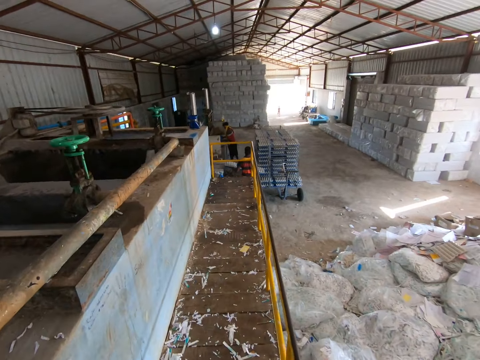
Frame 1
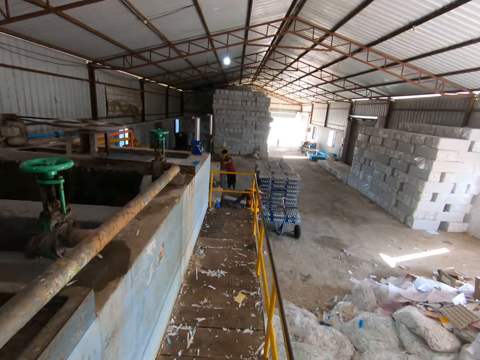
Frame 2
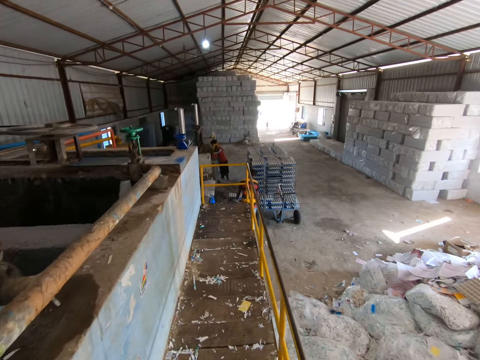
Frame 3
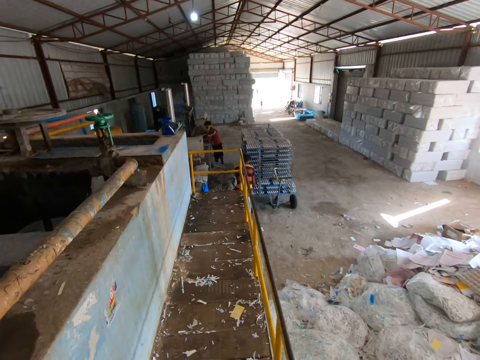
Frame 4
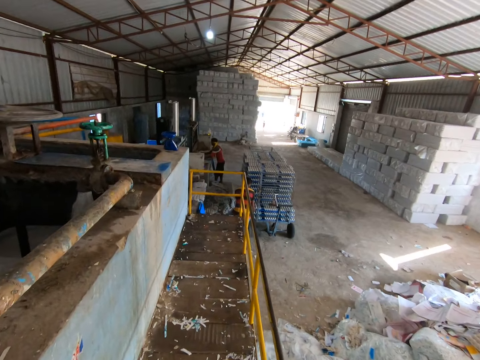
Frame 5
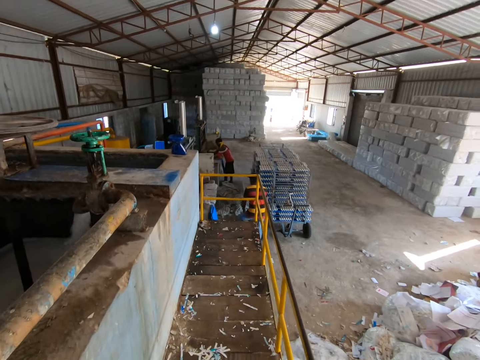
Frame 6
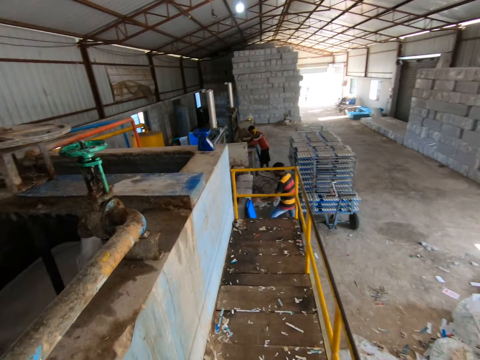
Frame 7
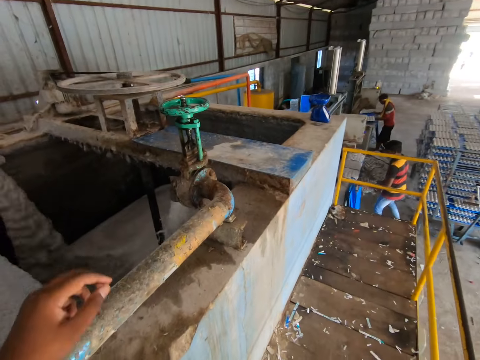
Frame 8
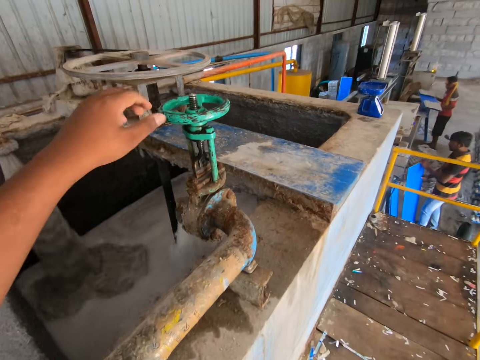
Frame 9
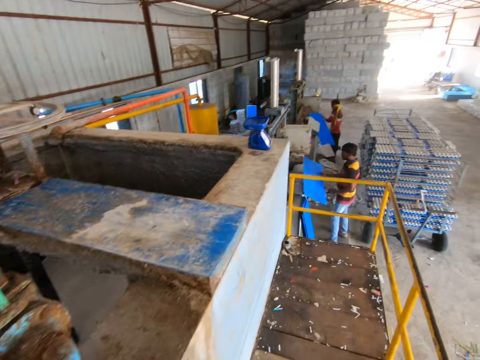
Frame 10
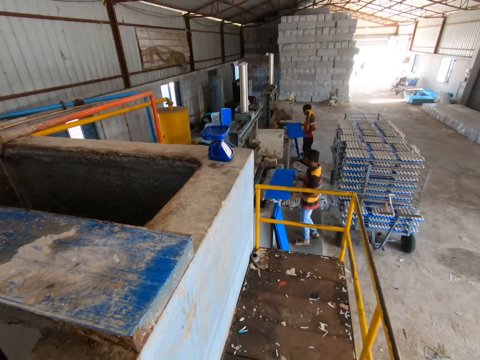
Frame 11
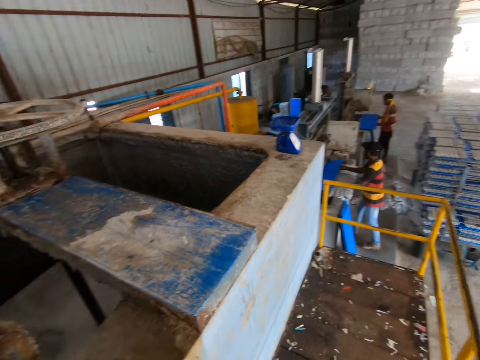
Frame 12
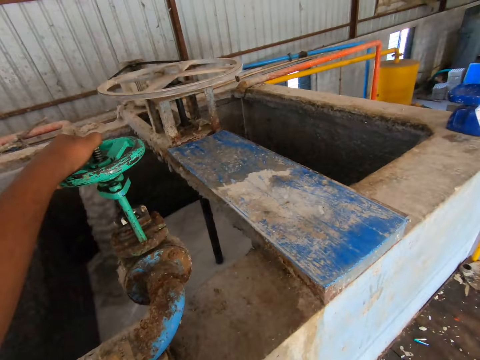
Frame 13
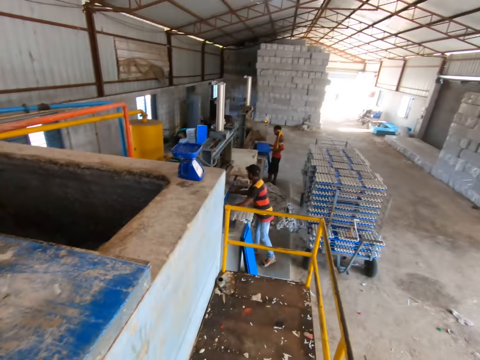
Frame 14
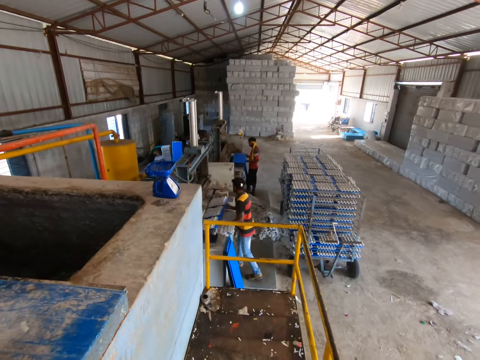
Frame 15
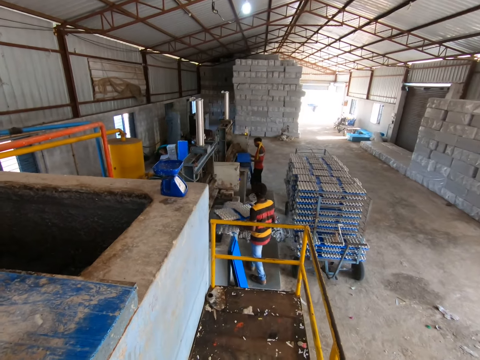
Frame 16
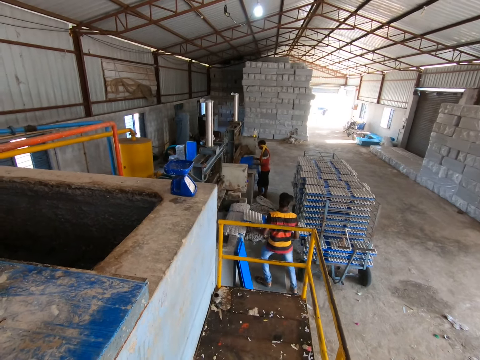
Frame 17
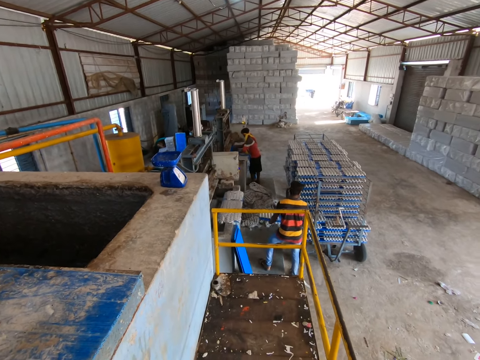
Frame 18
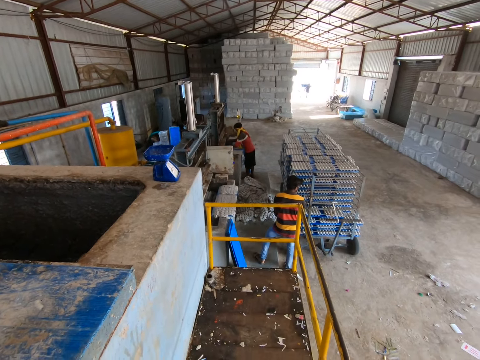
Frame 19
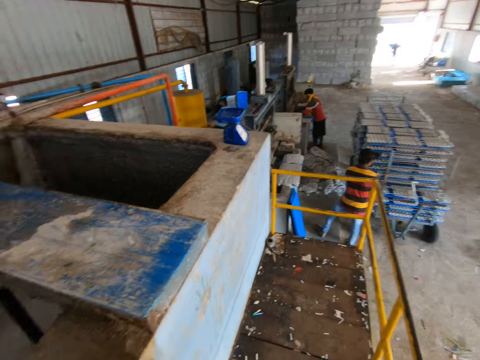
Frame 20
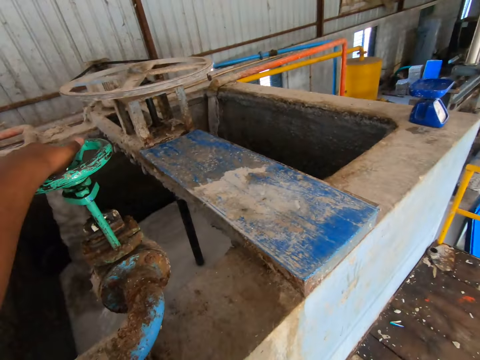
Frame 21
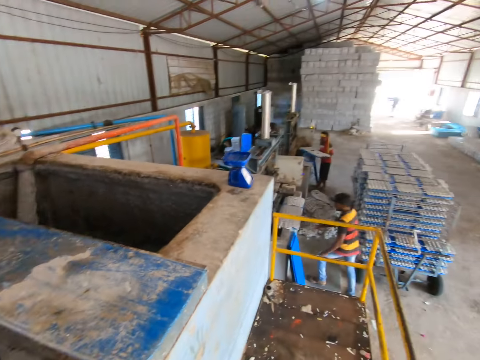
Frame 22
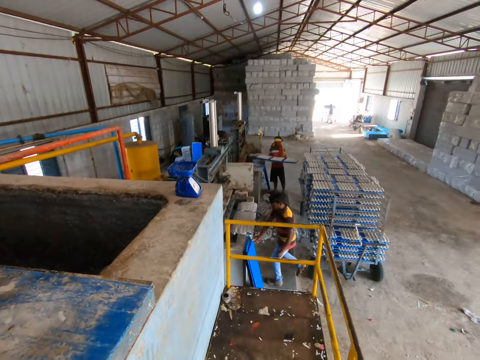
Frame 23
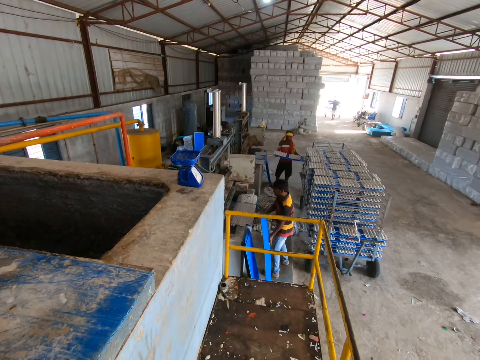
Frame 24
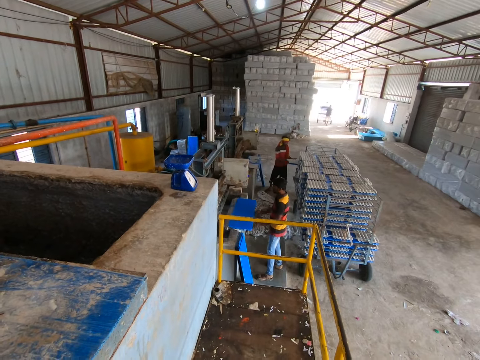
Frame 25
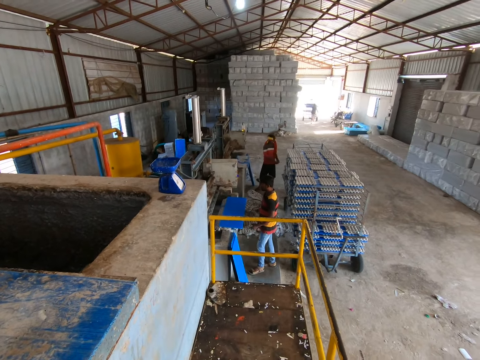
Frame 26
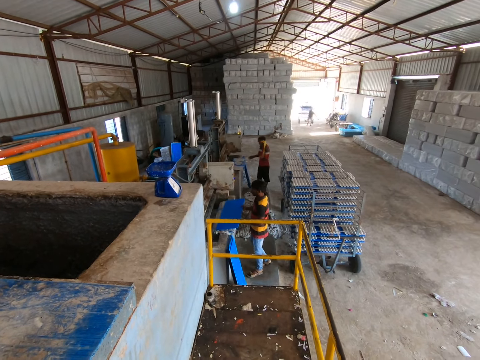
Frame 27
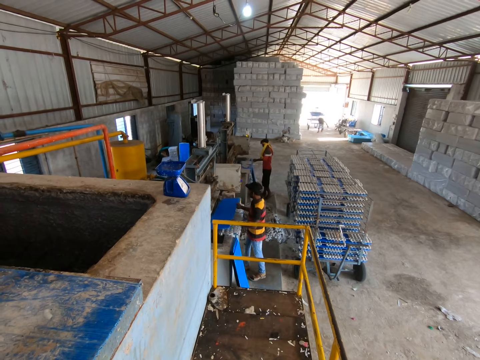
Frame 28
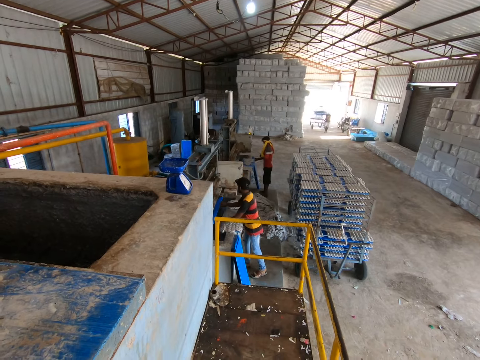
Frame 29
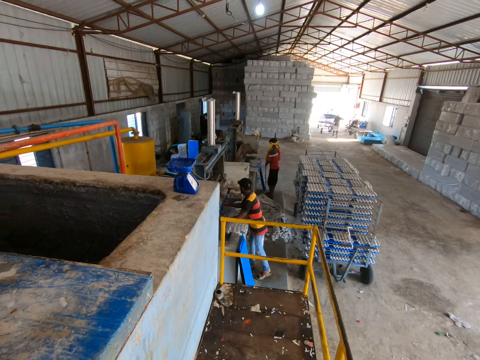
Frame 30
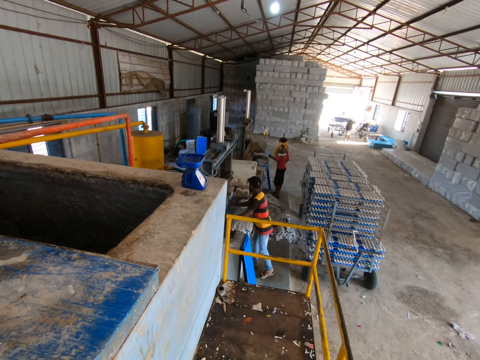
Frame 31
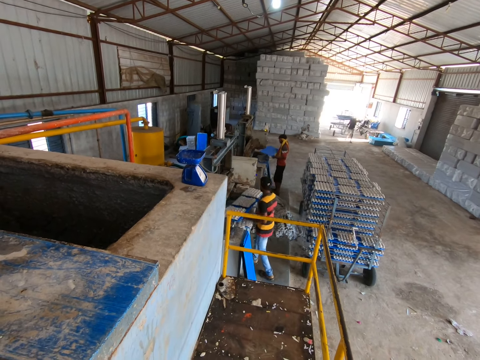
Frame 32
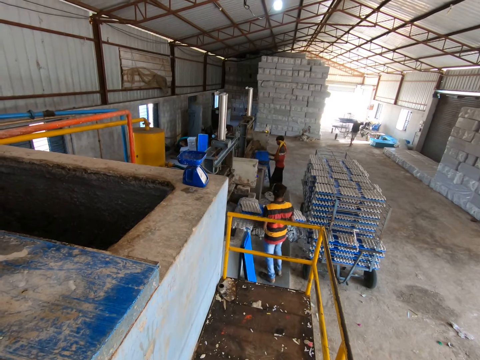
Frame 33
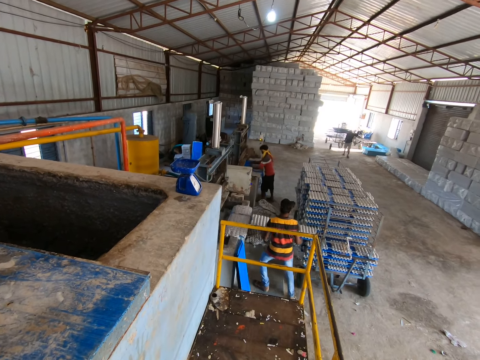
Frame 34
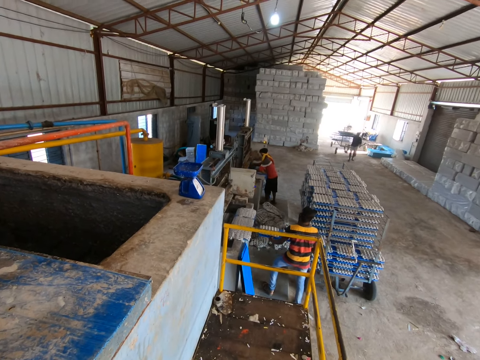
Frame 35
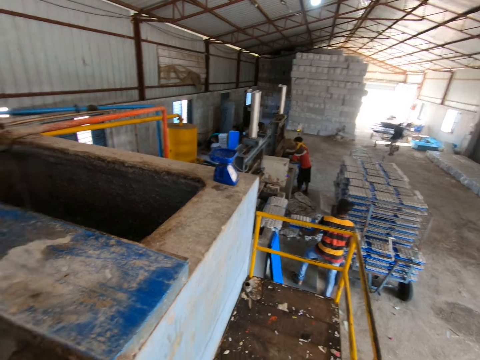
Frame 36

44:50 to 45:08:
The camera wearer stretches his left hand towards the switch. He spins a tap controller with his left hand and looks around. He places his left hand on the switch. A man holds a polypropylene plastic with both hands. Another man takes egg cartons from the egg pulp machine with the polypropylene plastic in his hands. The first man places the polypropylene plastic in his hands in the egg pulp machine. The second man places the egg cartons on the polypropylene plastic in his hands on the rack. A third man drags the rack towards the first man and the second man with both hands. The second man picks the polypropylene plastic from the ground with his right hand and holds the polypropylene plastic with his left hand. The first man places the egg cartons on the polypropylene plastic in his hands on the rack. The second man places the polypropylene plastic in his hands on the concrete block and places the polypropylene plastic in his hands in the egg pulp machine. The first man picks the polypropylene plastic from the ground with both hands. The second man takes the egg cartons from the egg pulp machine with the polypropylene plastic in his hands. The first man places the polypropylene plastic in his hands in the egg pulp machine. The second man places the egg cartons on the polypropylene plastic in his hands on the rack.

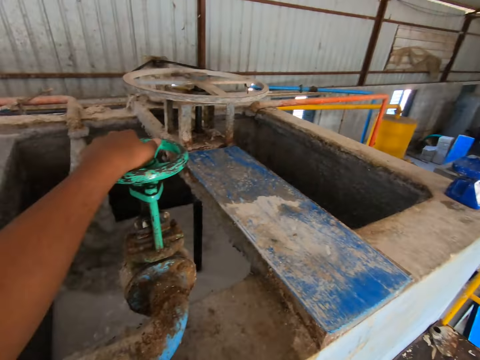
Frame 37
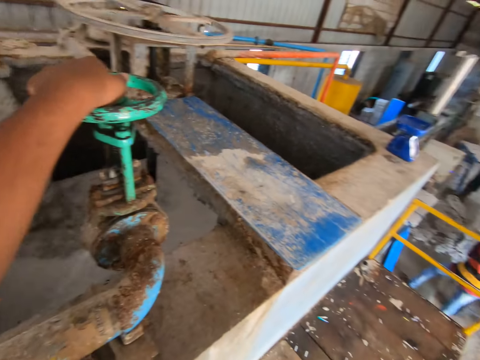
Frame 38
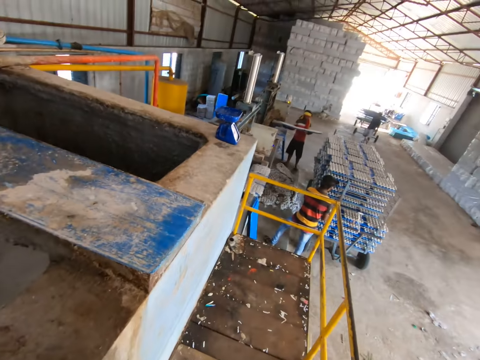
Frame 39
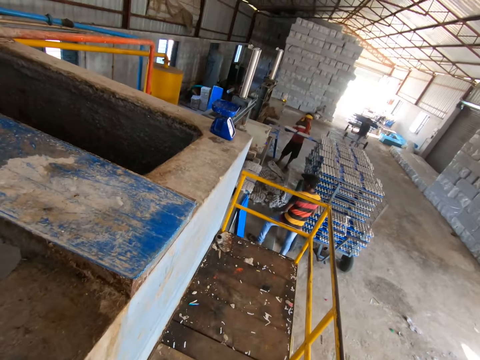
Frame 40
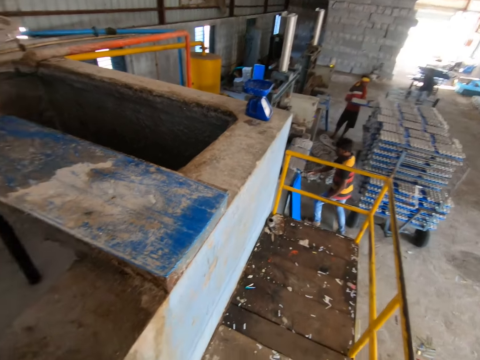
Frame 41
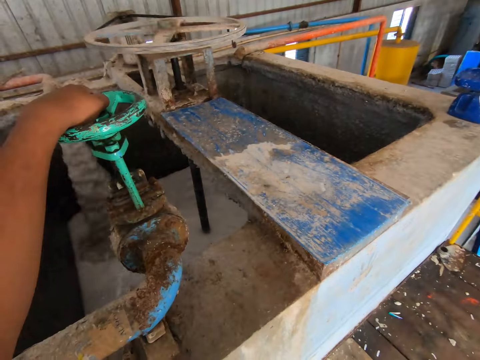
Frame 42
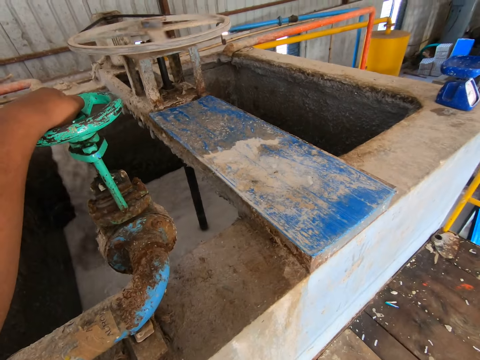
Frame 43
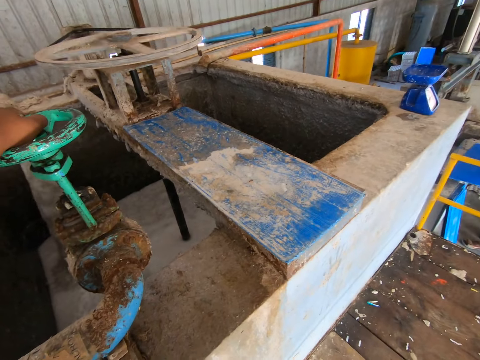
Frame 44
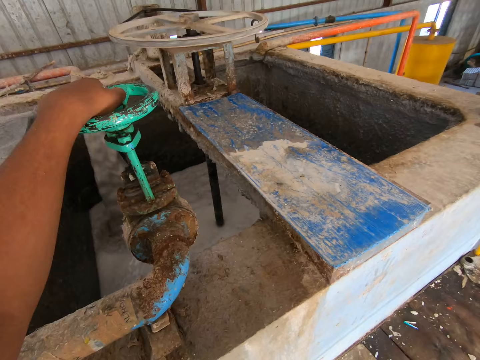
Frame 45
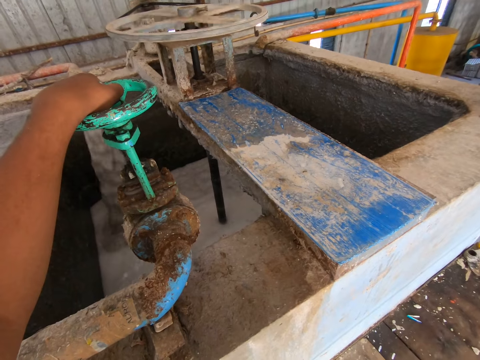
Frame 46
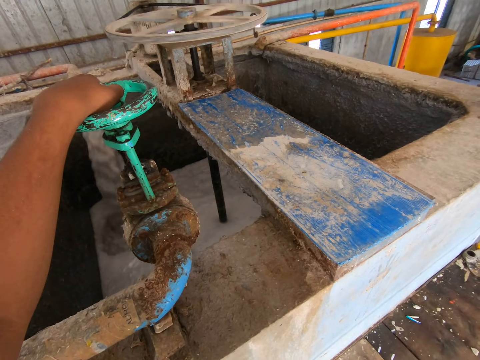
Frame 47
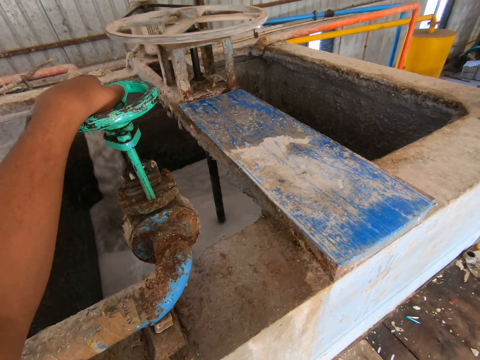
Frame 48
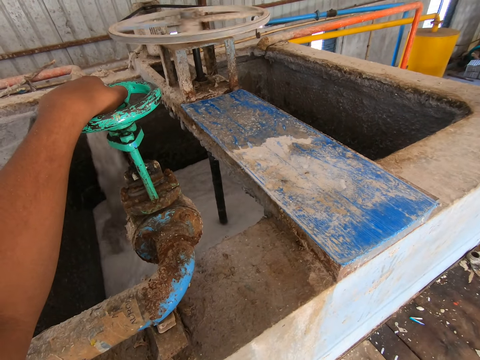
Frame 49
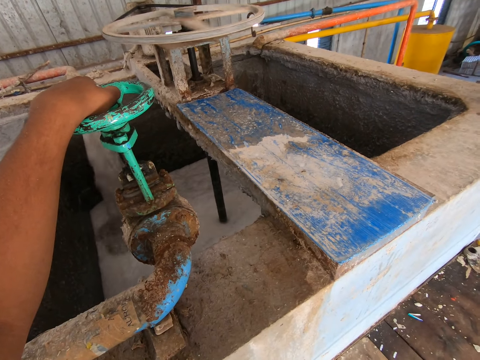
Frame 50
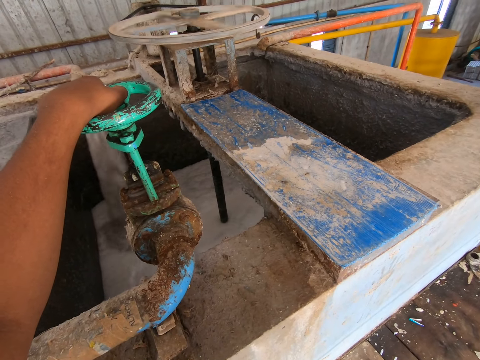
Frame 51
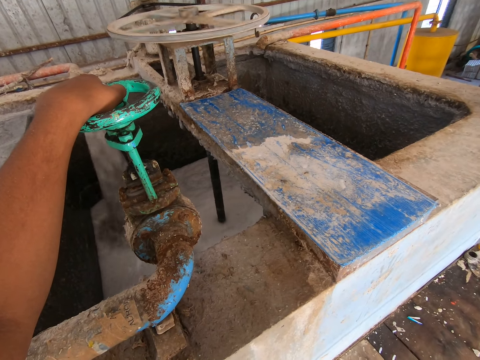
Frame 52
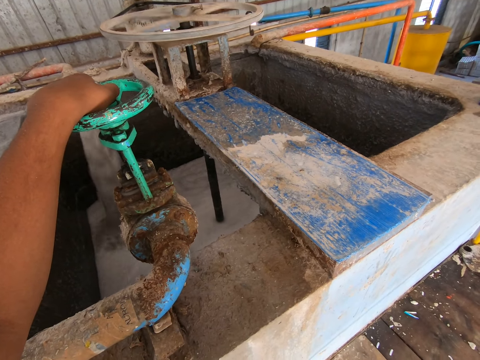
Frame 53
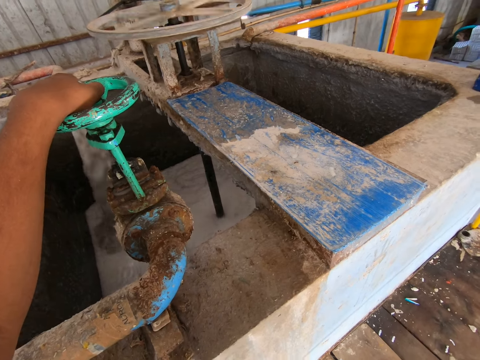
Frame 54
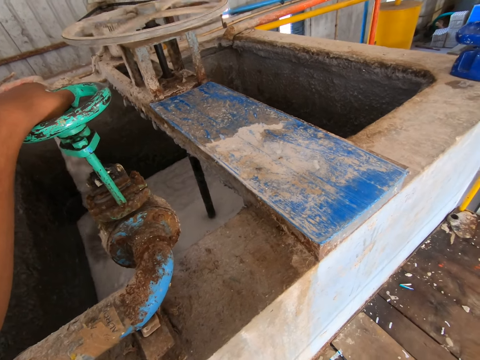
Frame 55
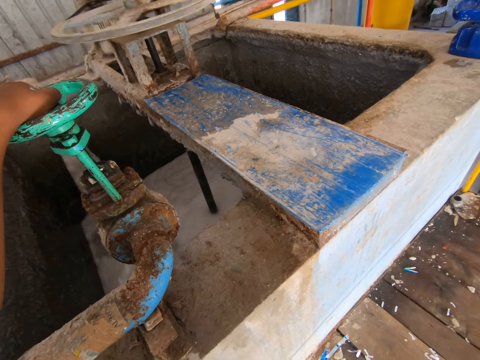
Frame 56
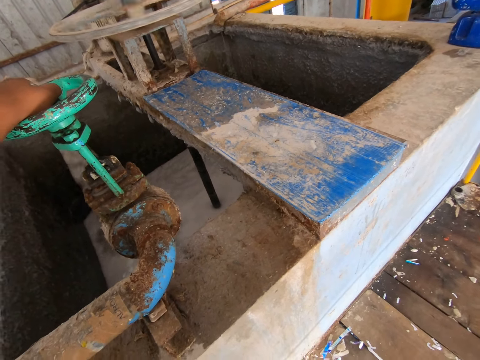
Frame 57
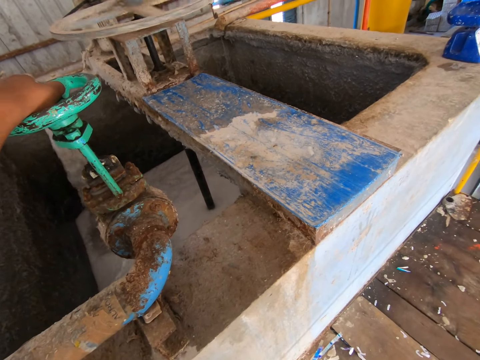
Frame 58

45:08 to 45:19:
The man places the egg cartons on the polypropylene plastic in his hands on the rack. Another man picks a polypropylene plastic from the ground with his right hand and places the polypropylene plastic in his hands on the concrete block.
